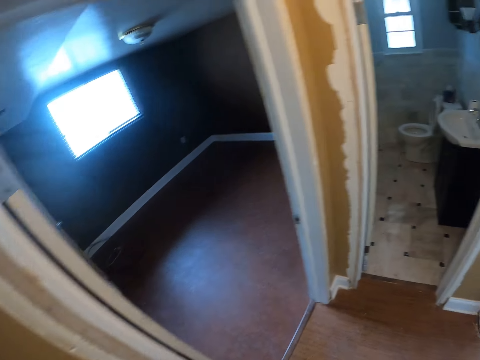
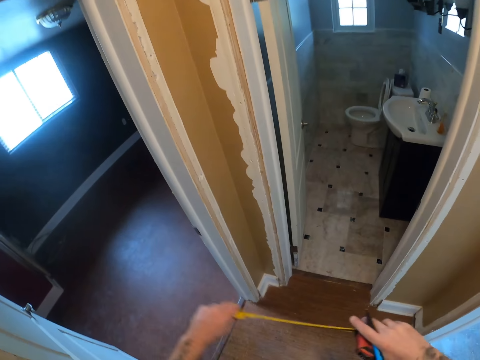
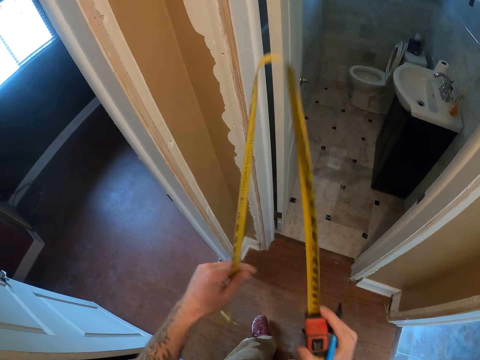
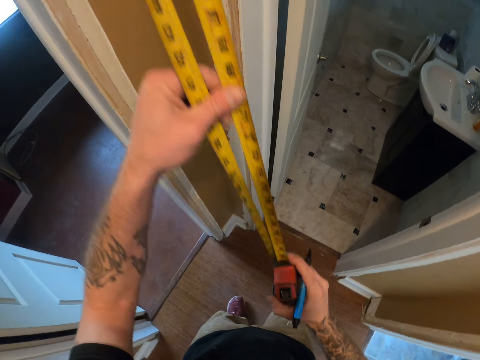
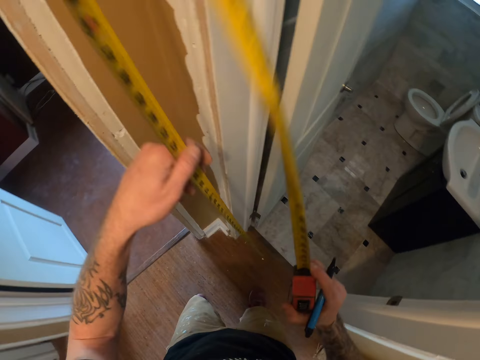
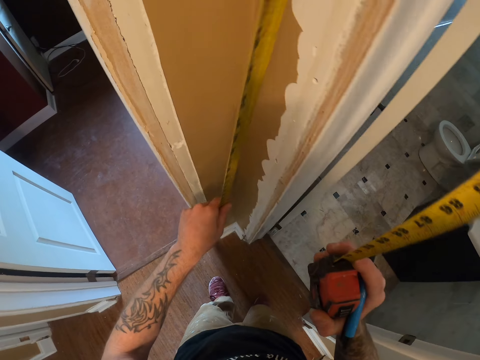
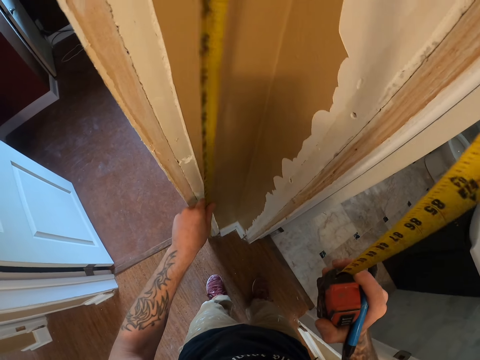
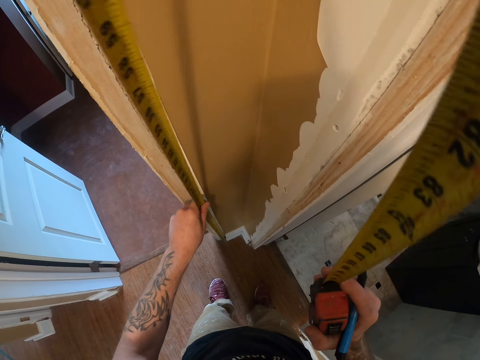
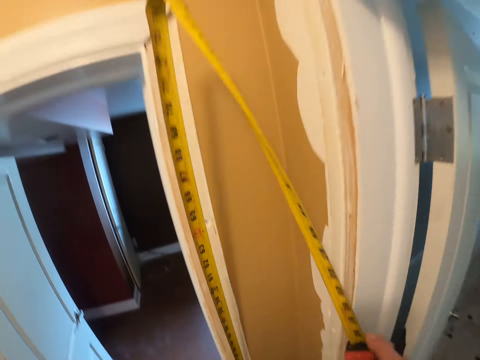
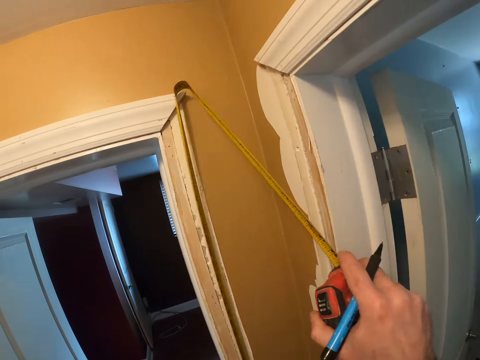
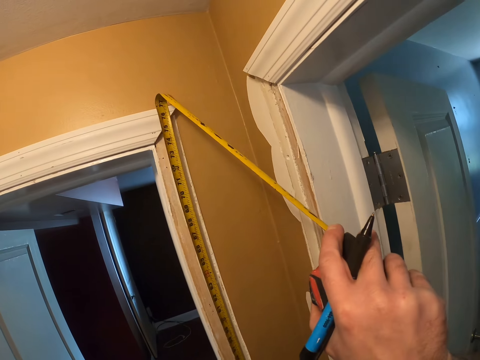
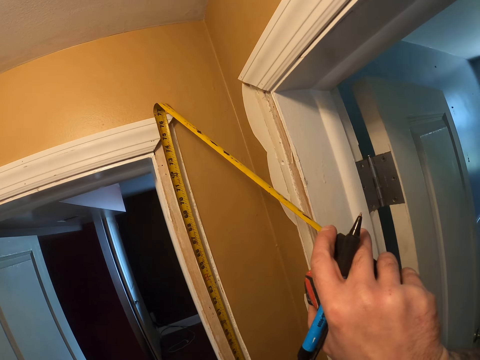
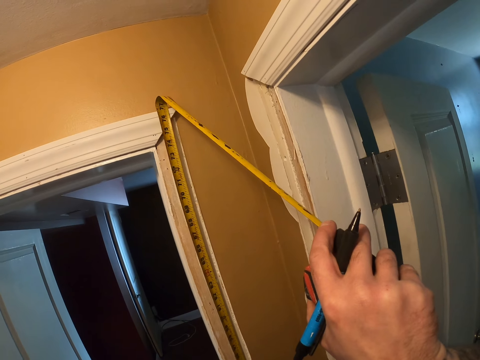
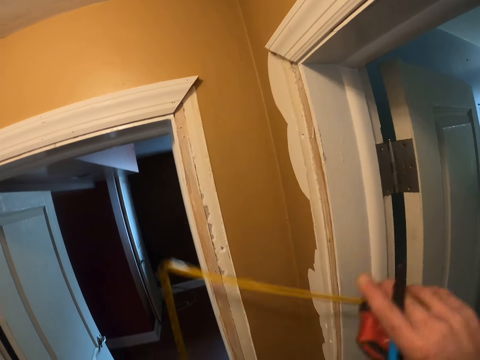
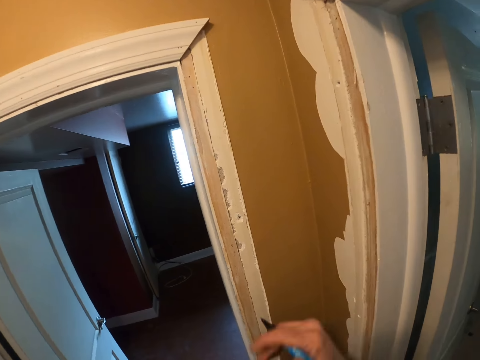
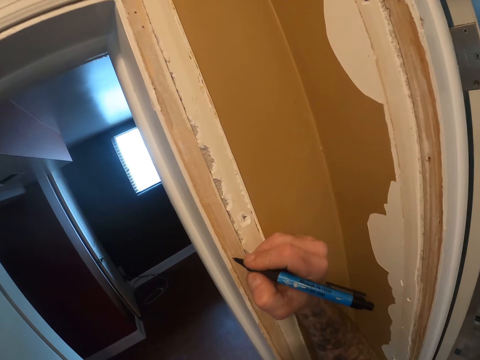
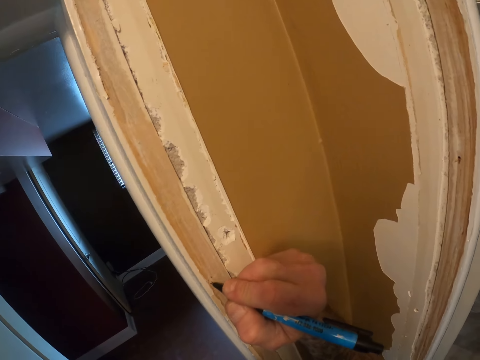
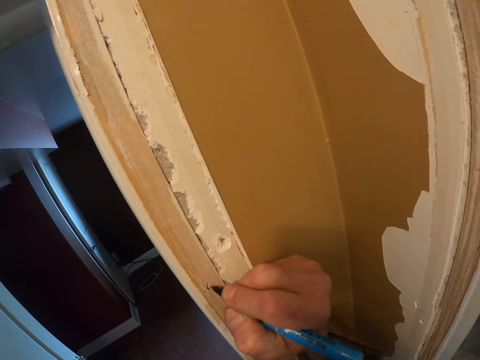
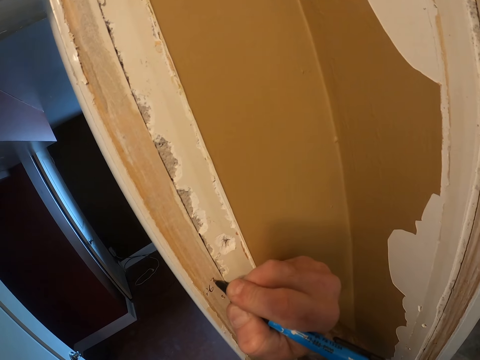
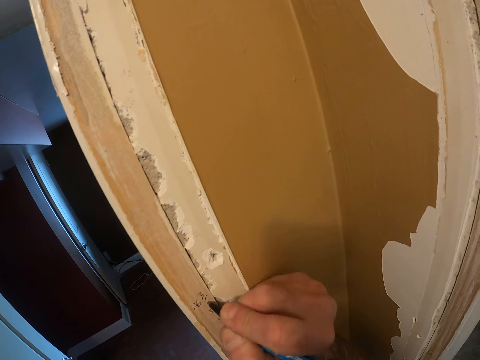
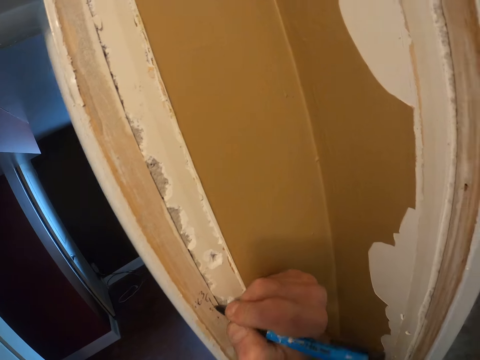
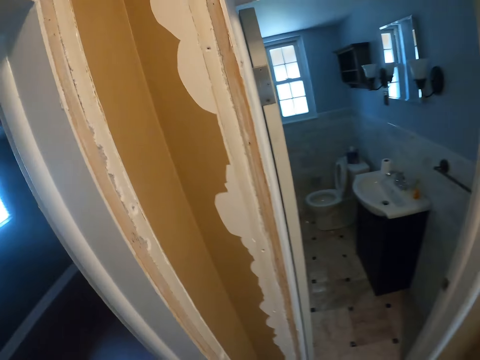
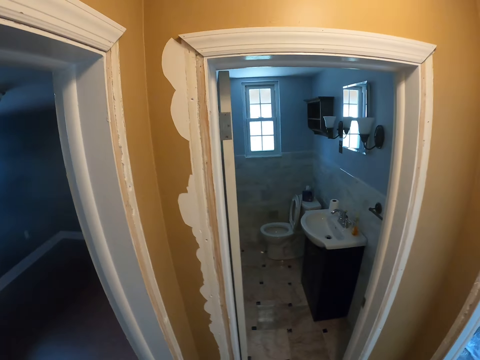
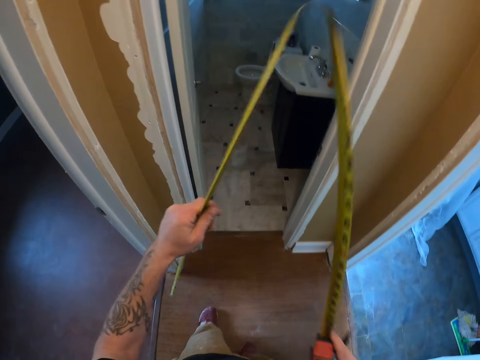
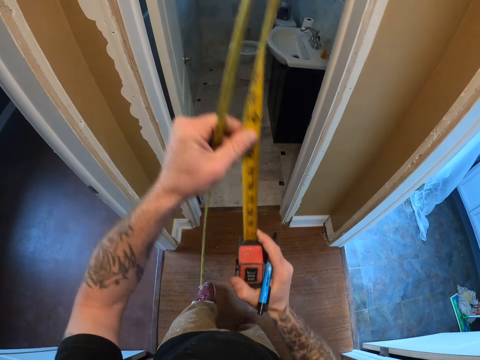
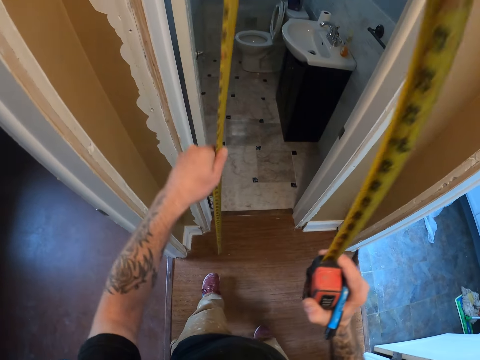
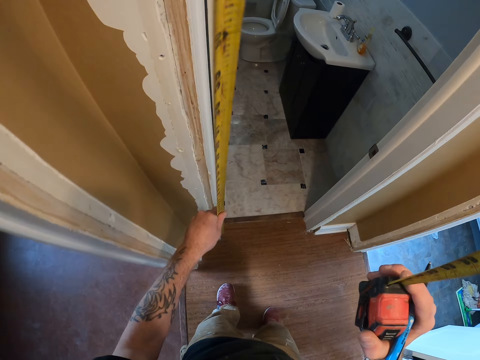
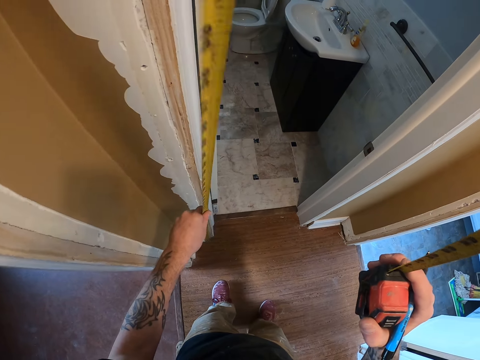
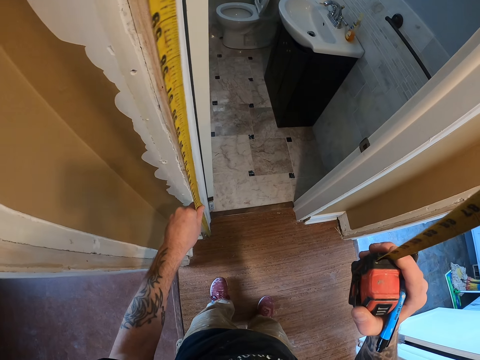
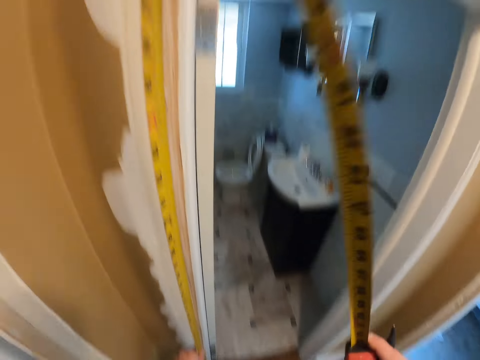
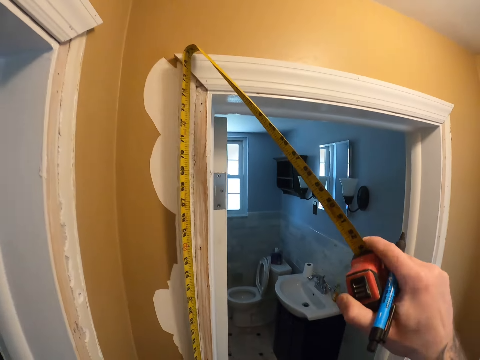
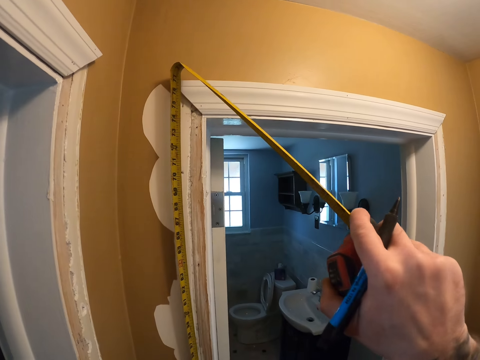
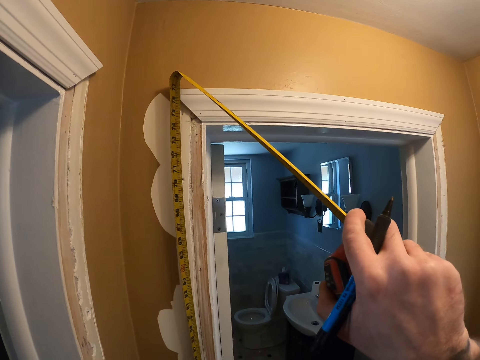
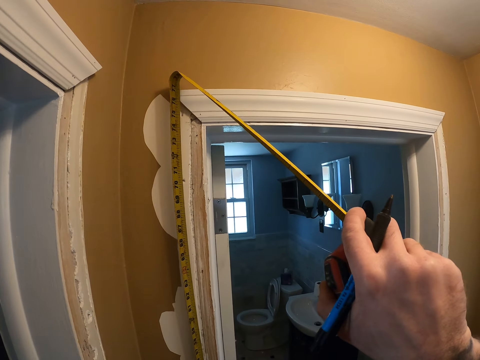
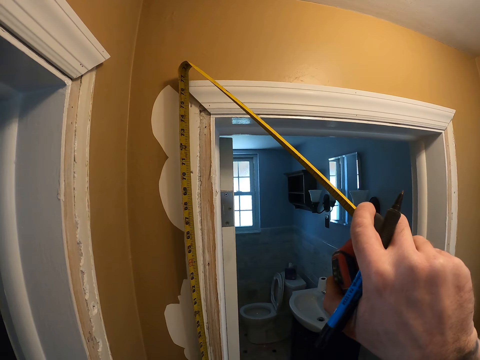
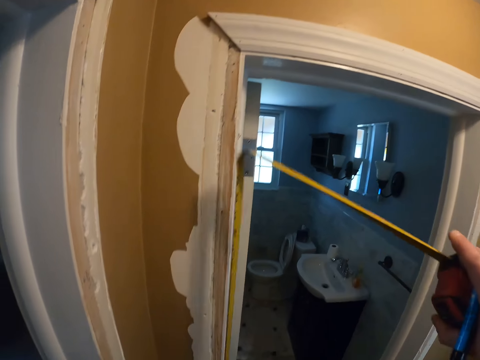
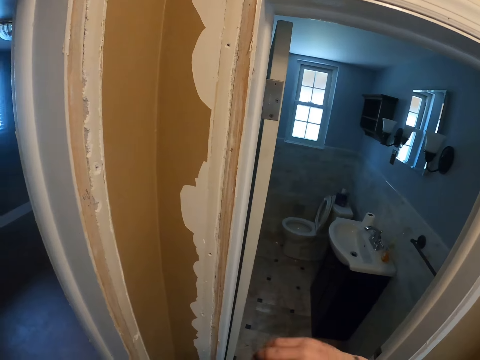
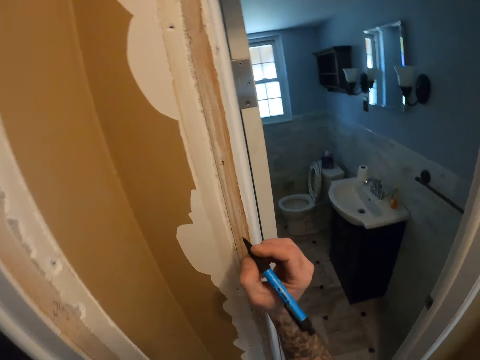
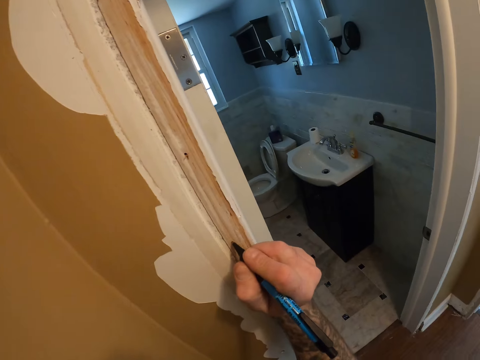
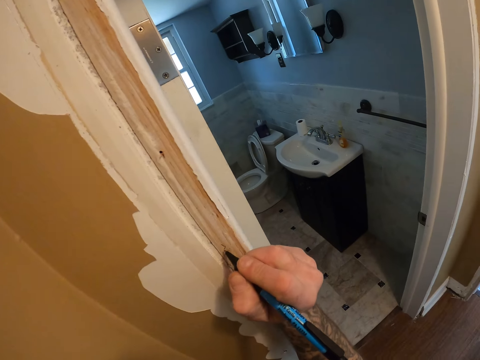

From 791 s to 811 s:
The camera wearer pulls the tape measure. They measure the door side jamb. They retract the tape measure. They write on a wood. They pull the tape measure. They measure the wood. They retract the tape measure. They write on the side jamb.

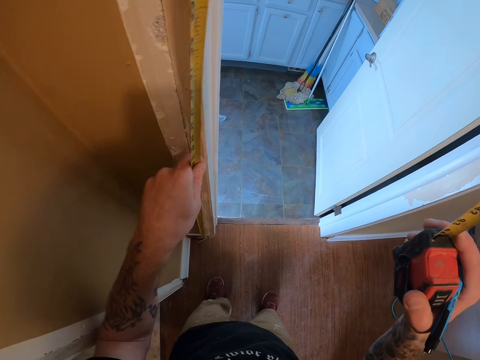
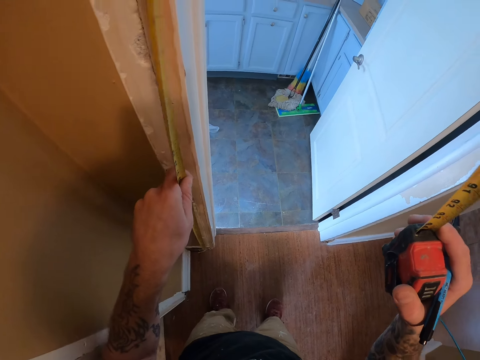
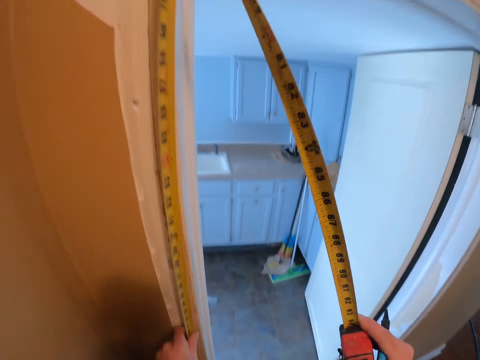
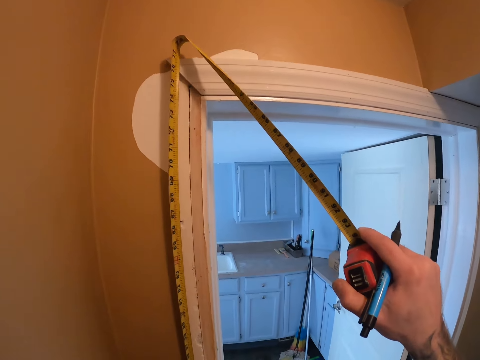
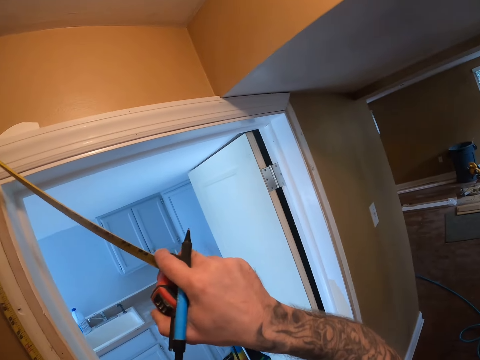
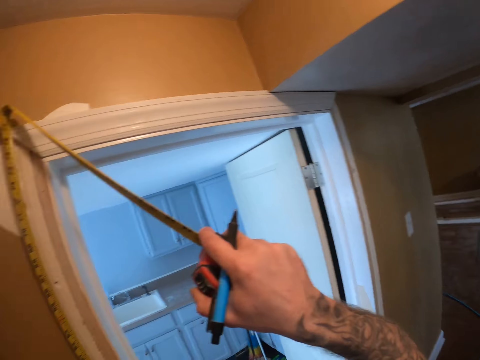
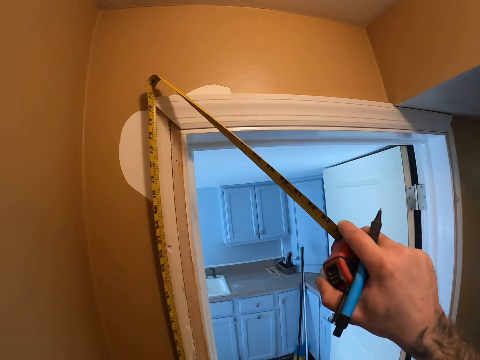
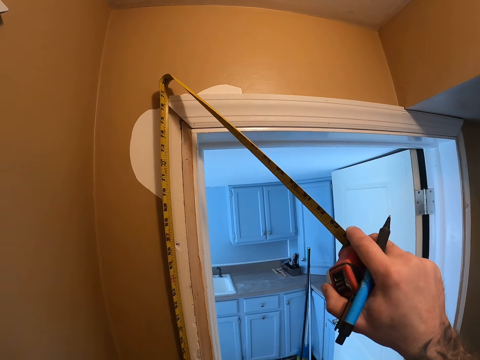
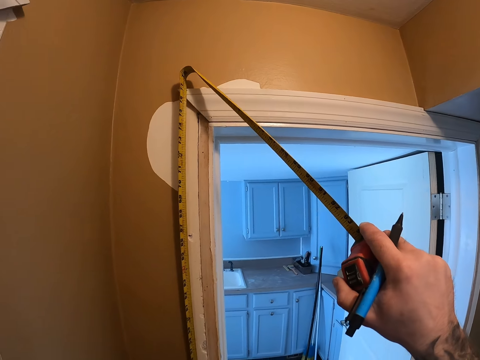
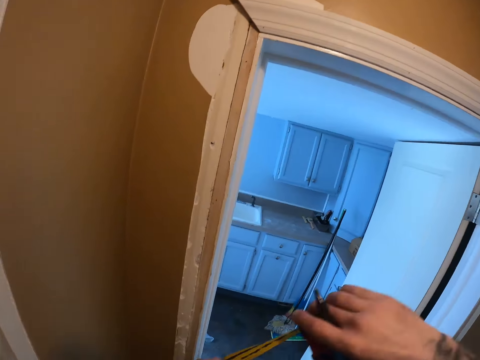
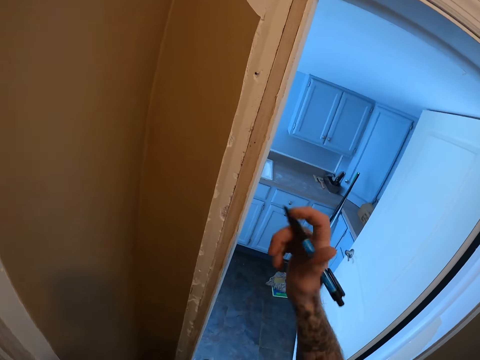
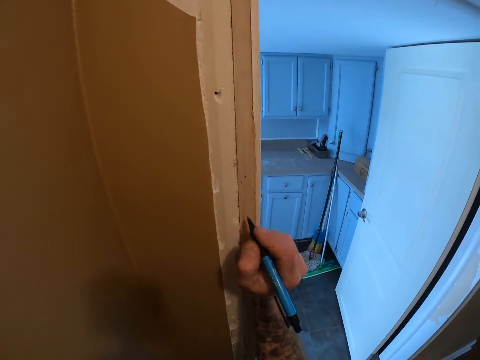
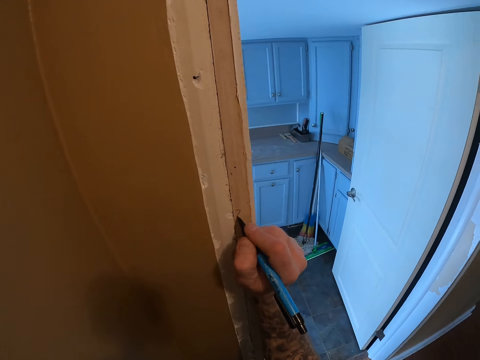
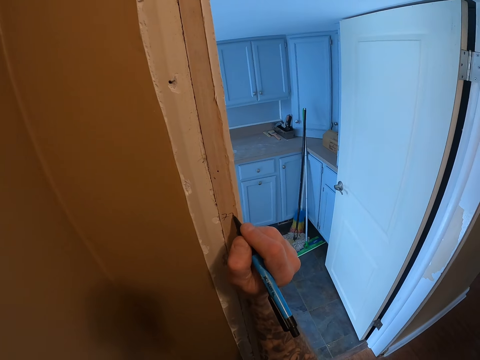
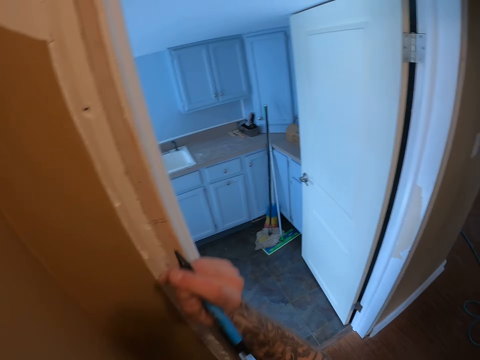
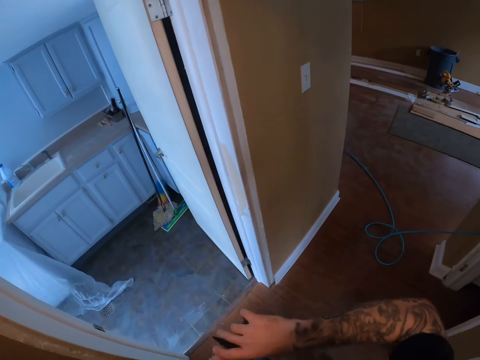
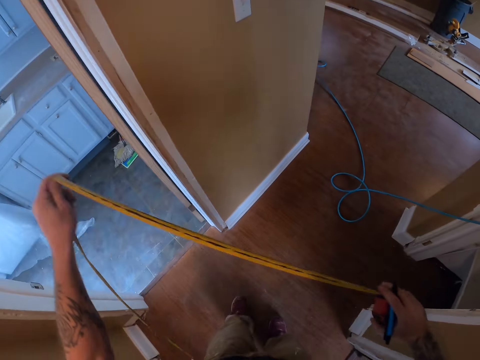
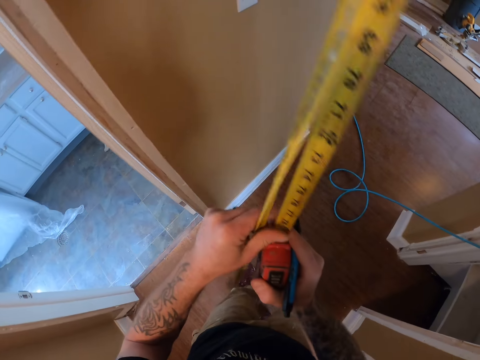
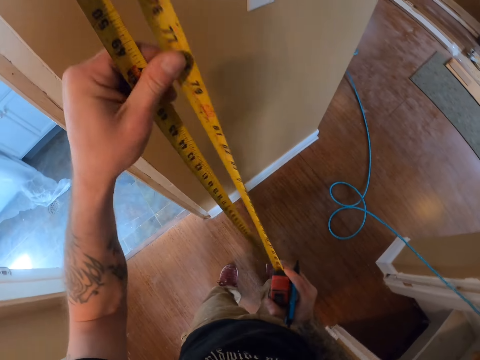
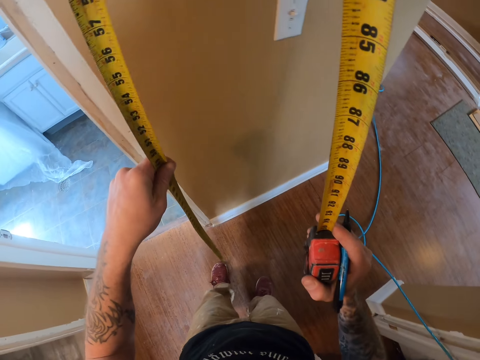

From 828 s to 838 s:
The camera wearer measures the door frame with a tape measure. They look at the door frame. They retract the tape measure. They pull the tape measure off the door frame. They write on the door frame with a mark pen. They pull the mark pen off the door frame. They walk around the house. They pull the tape measure.
